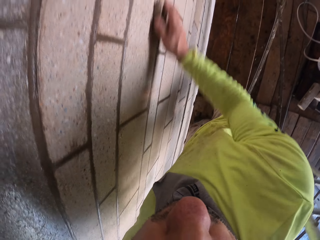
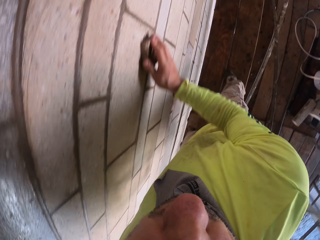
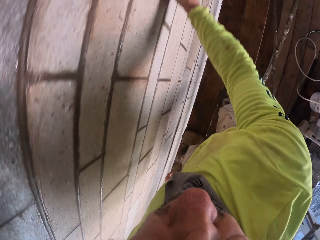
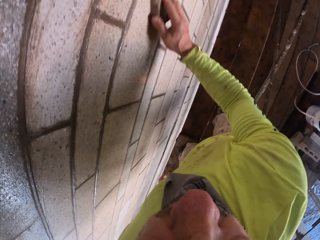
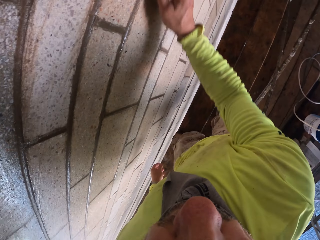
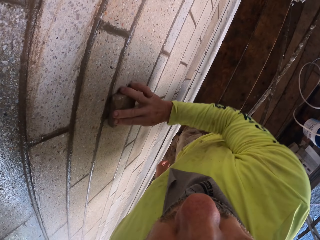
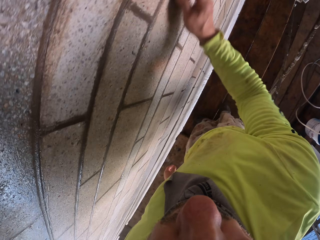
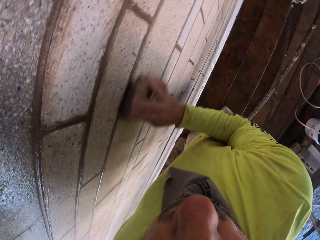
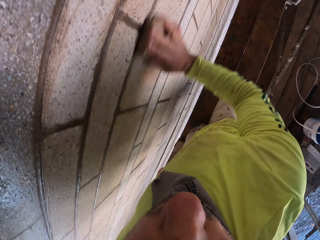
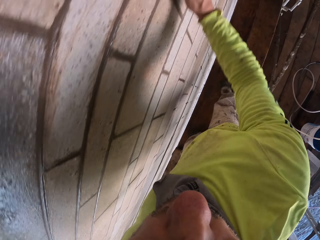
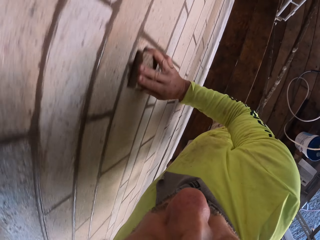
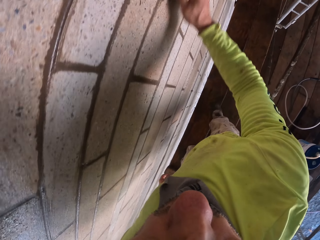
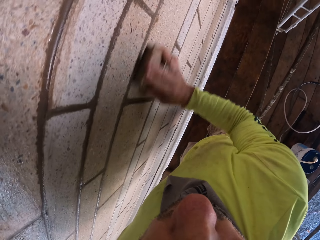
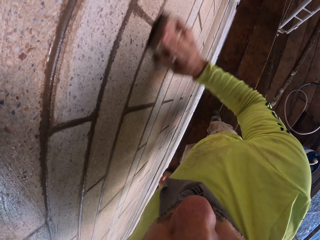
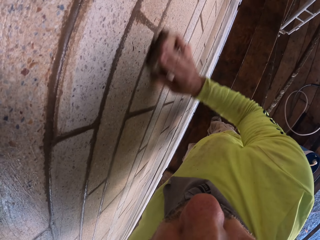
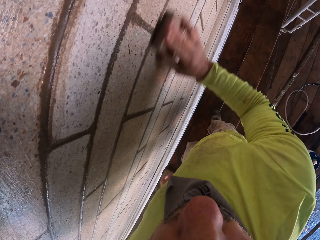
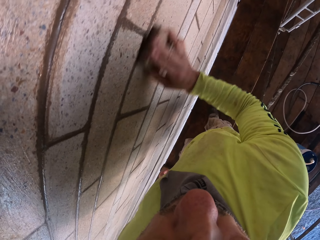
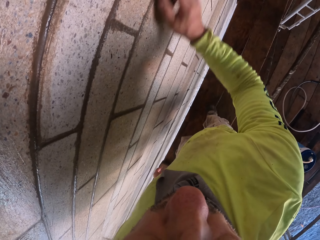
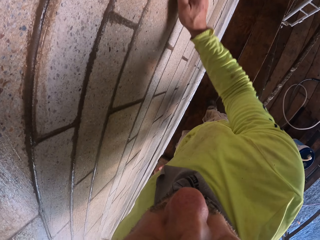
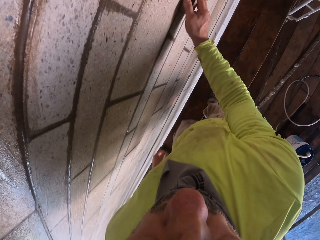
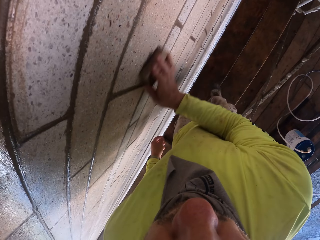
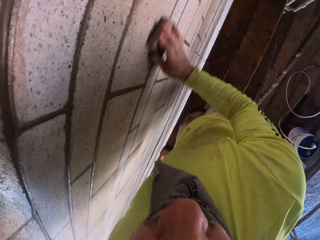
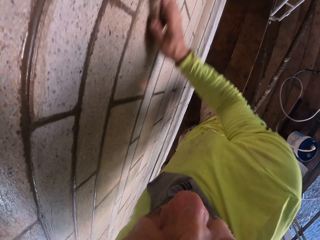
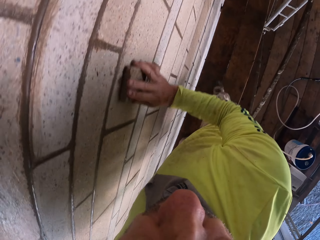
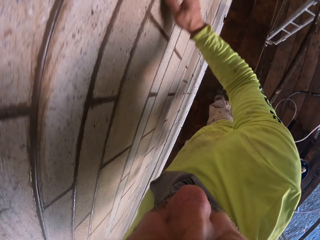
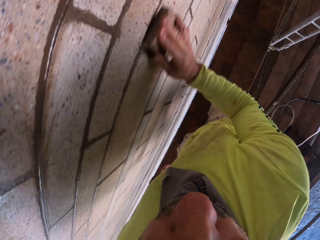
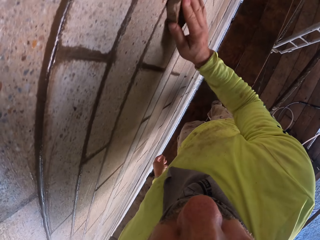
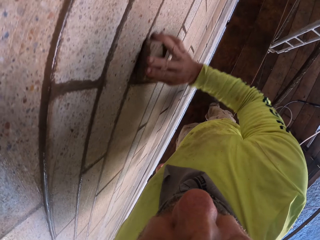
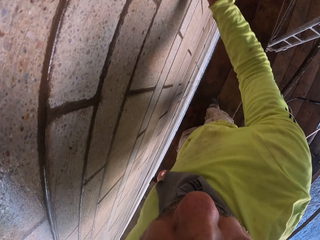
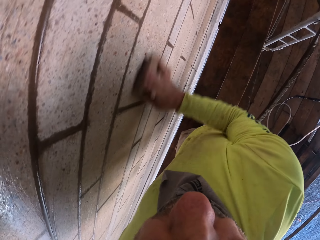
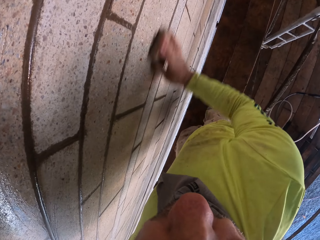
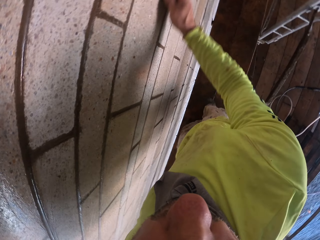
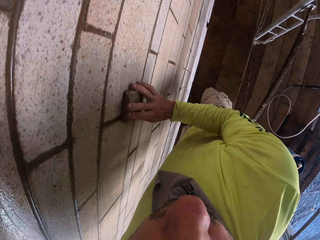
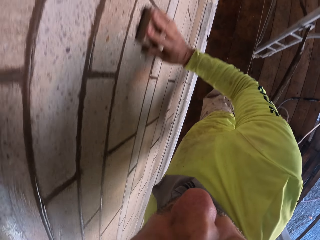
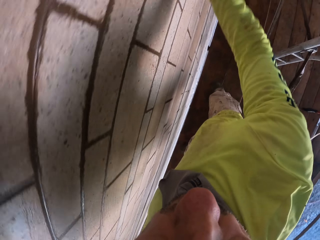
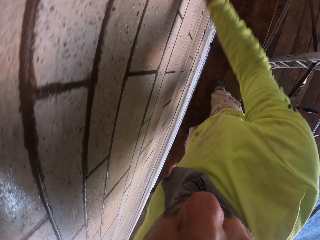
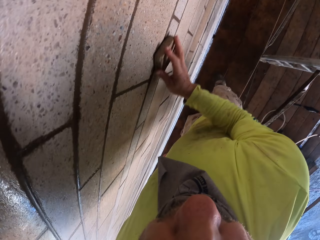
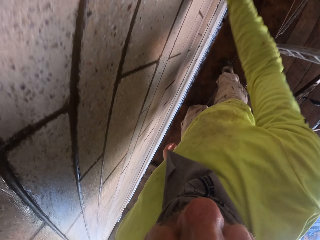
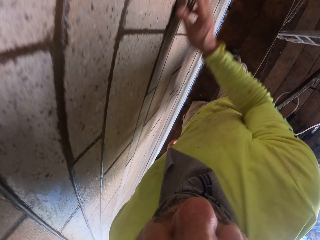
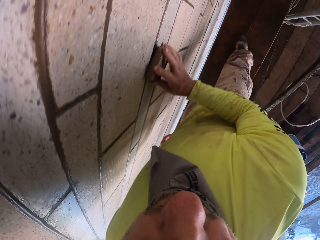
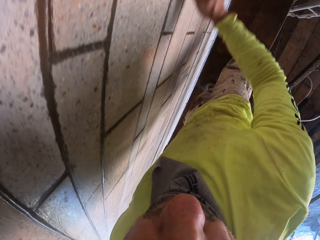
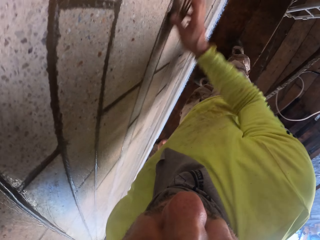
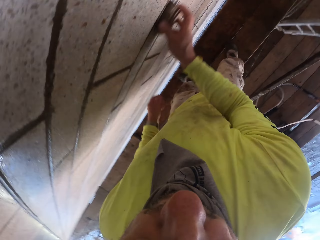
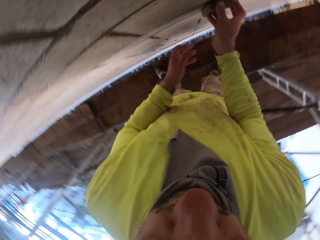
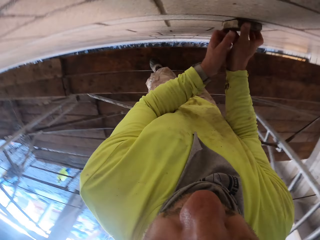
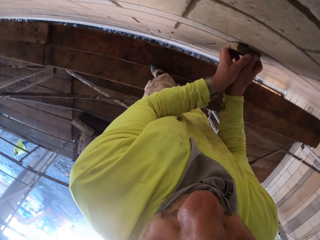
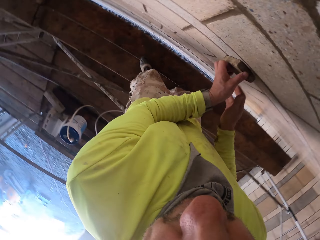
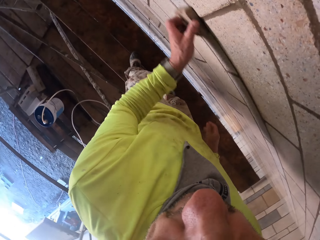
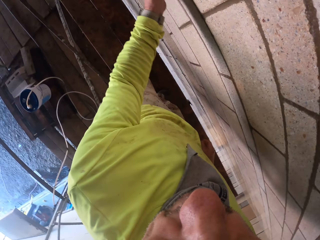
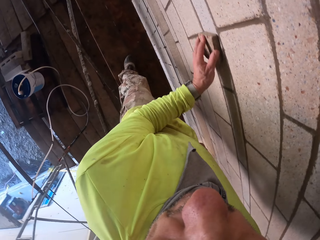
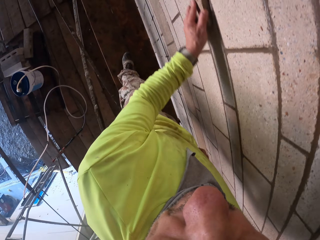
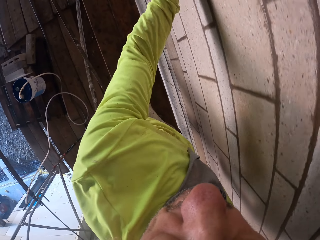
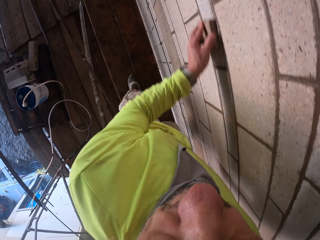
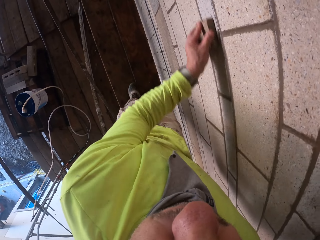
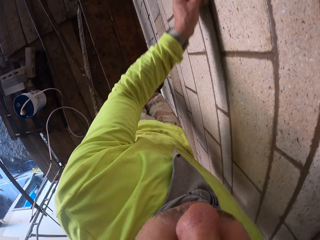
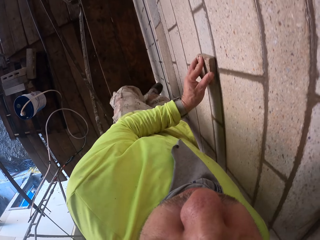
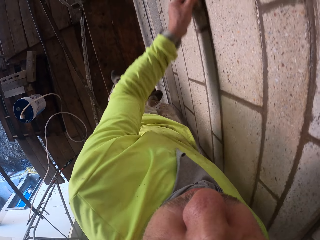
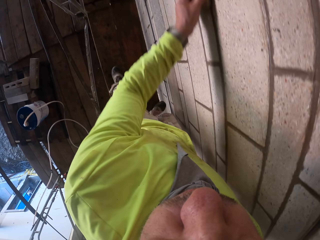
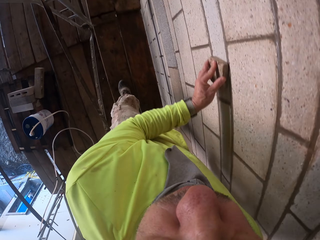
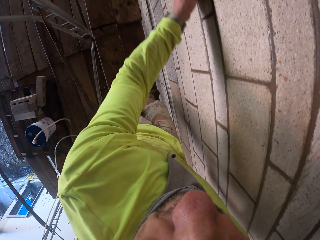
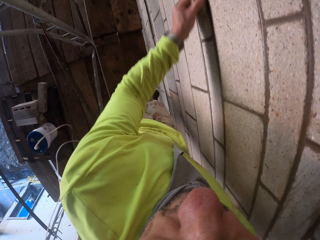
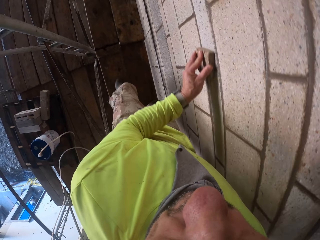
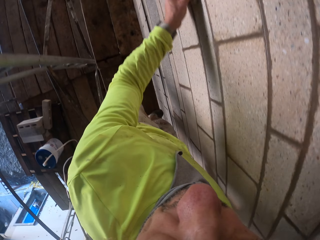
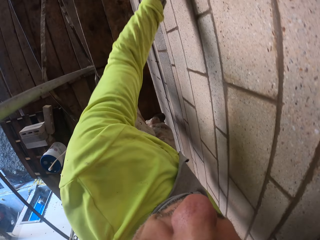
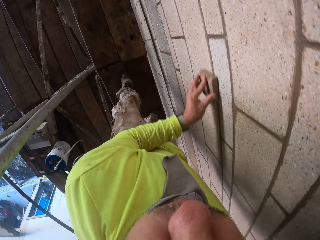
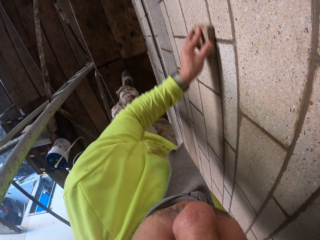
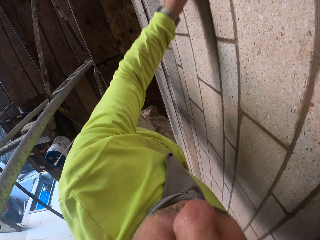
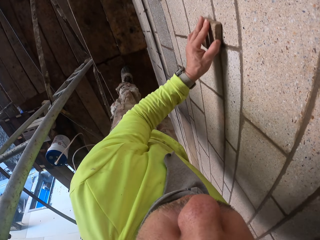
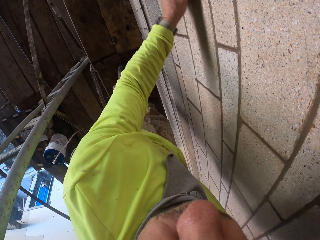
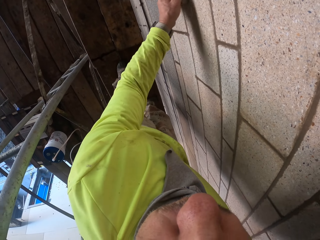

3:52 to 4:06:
The camera wearer transfers the wall scrubber to the left hand. They scrub the wall with the wall scrubber.

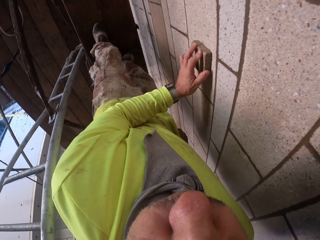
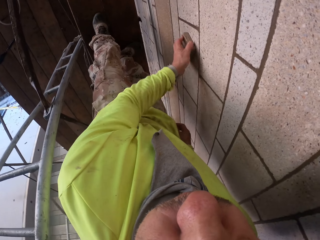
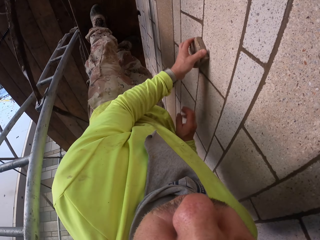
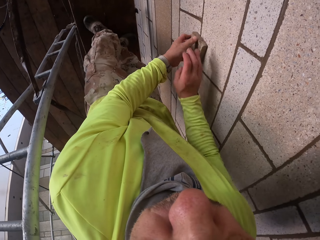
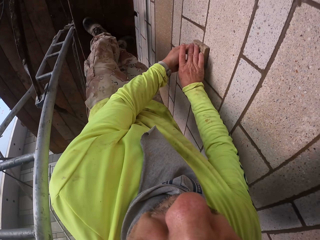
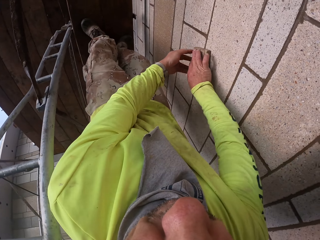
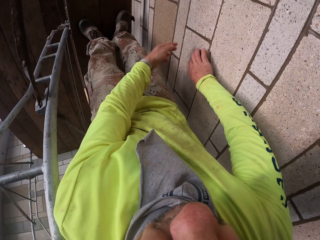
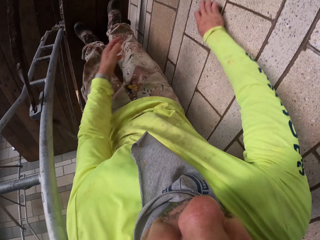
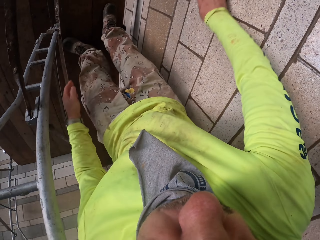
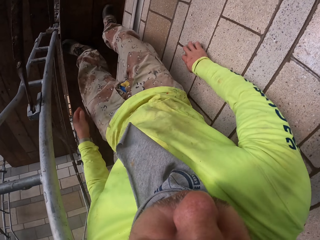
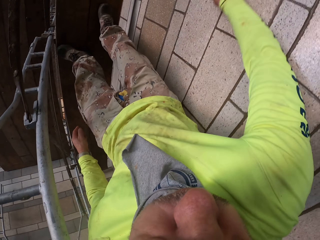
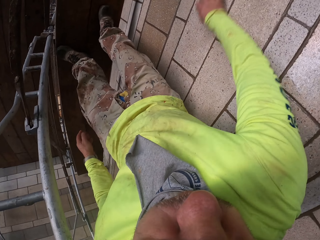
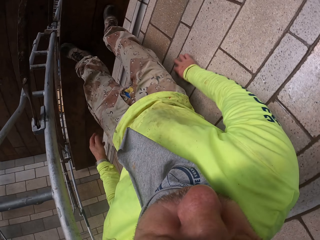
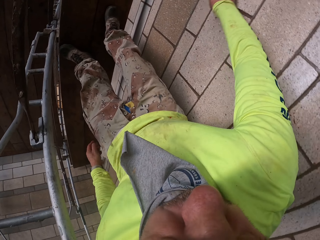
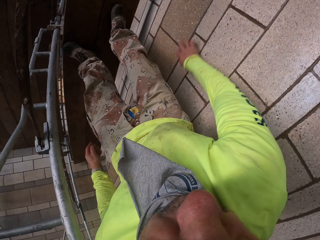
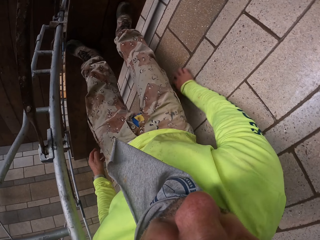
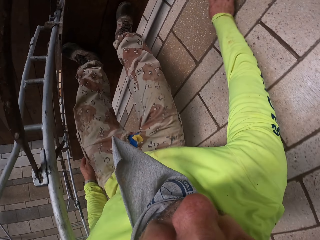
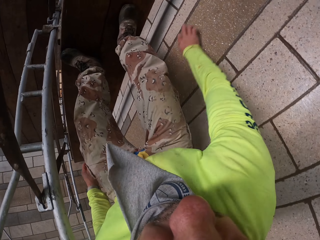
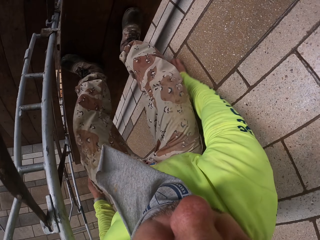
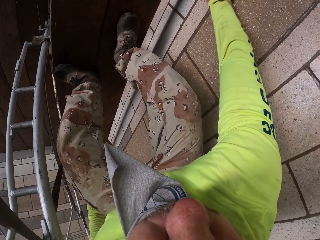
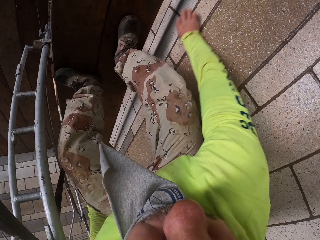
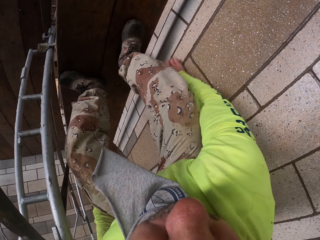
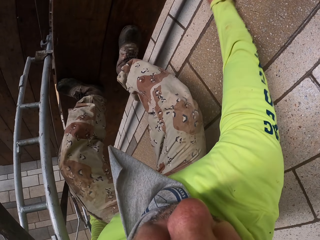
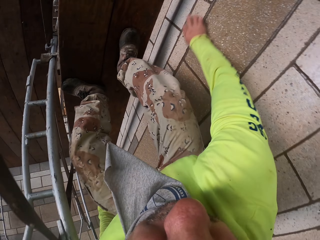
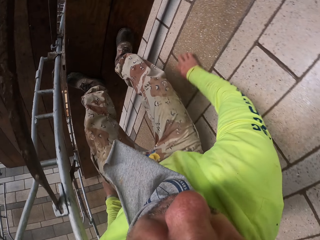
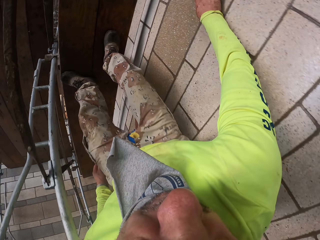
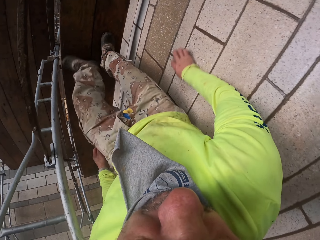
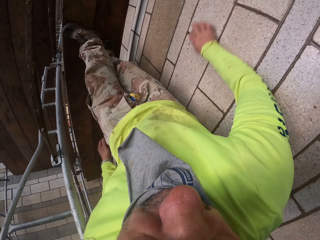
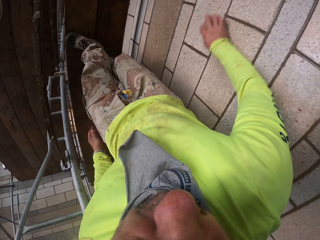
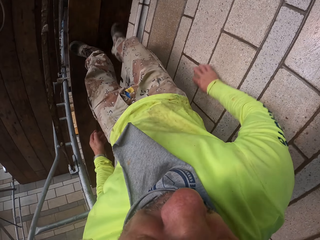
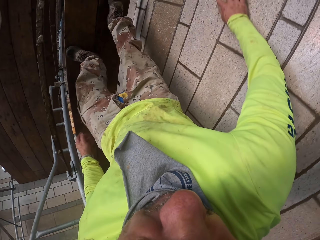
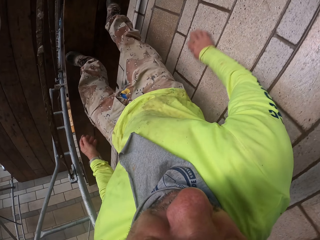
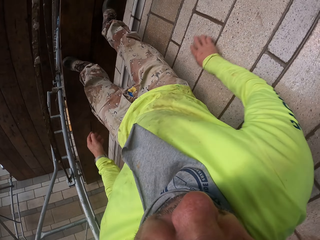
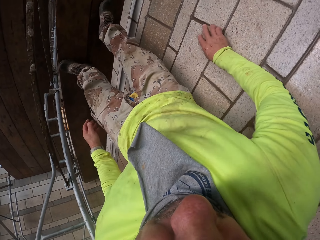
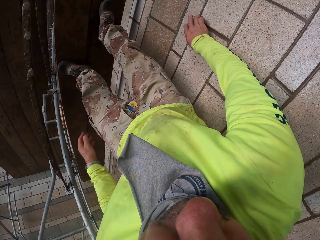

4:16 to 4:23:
The camera wearer transfers the wall scrubber to the right hand. They scrub the wall with the wall scrubber.
